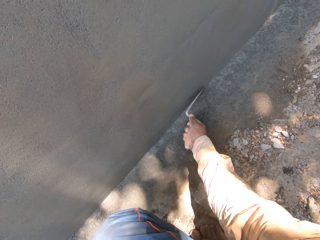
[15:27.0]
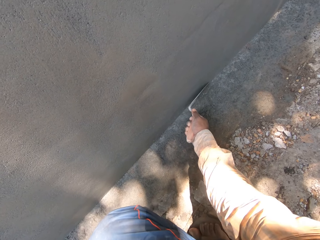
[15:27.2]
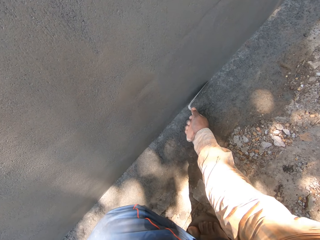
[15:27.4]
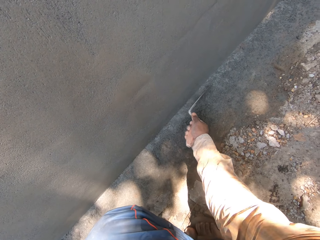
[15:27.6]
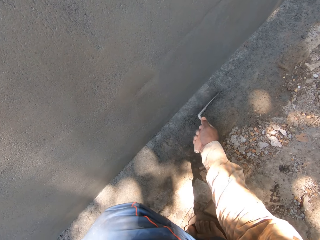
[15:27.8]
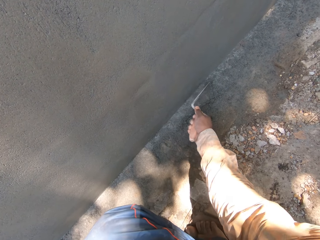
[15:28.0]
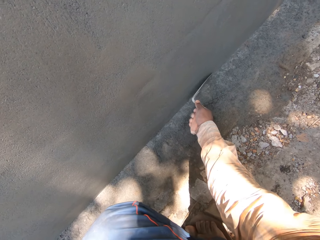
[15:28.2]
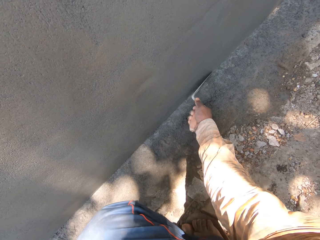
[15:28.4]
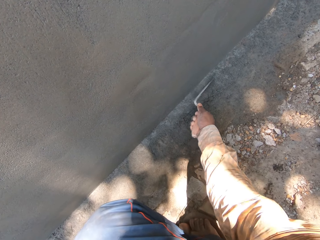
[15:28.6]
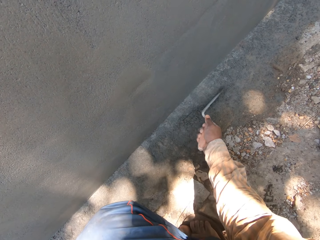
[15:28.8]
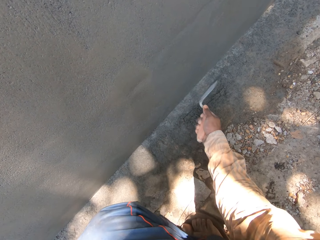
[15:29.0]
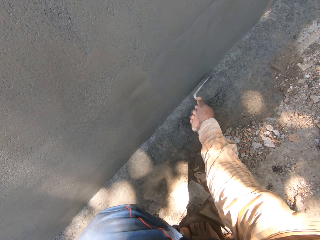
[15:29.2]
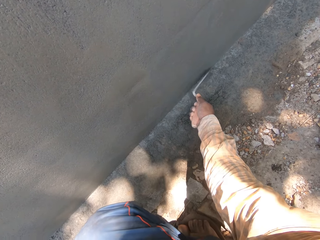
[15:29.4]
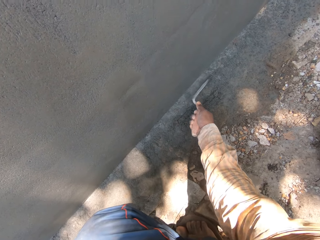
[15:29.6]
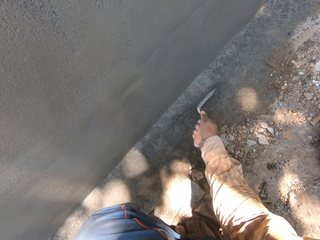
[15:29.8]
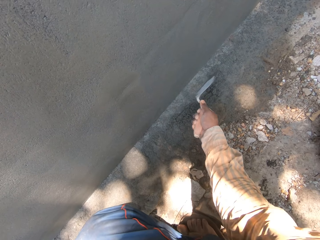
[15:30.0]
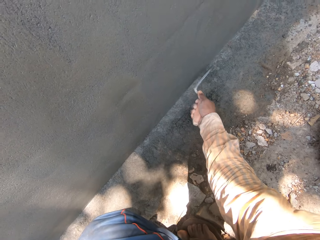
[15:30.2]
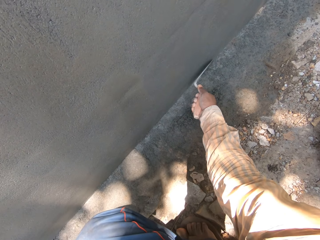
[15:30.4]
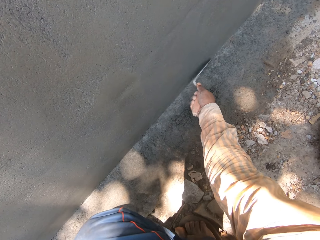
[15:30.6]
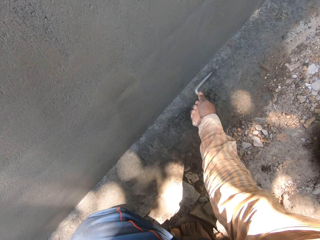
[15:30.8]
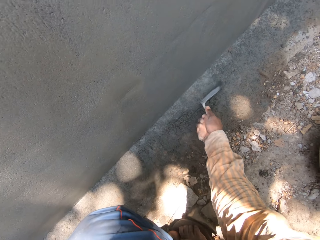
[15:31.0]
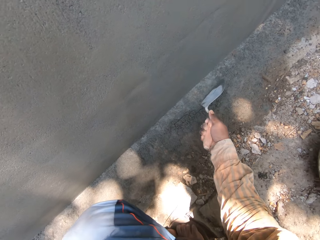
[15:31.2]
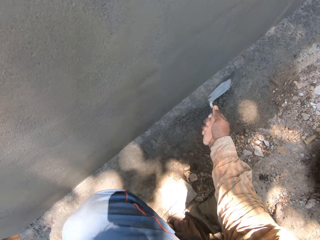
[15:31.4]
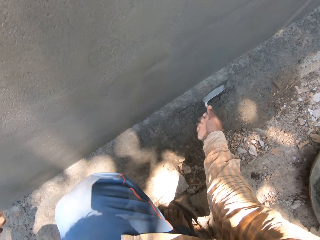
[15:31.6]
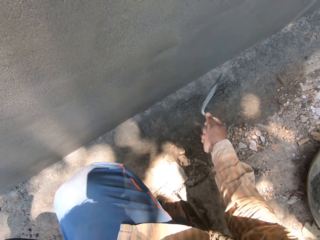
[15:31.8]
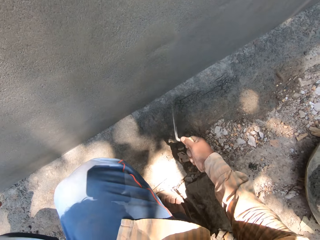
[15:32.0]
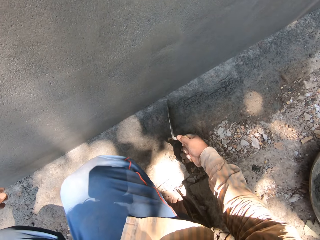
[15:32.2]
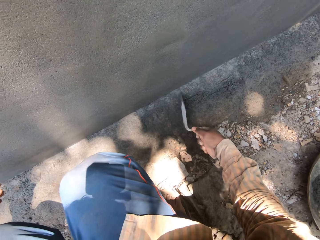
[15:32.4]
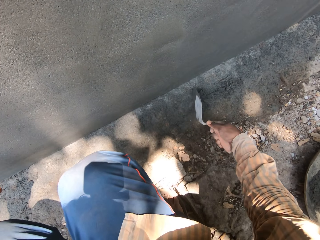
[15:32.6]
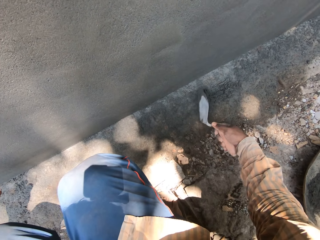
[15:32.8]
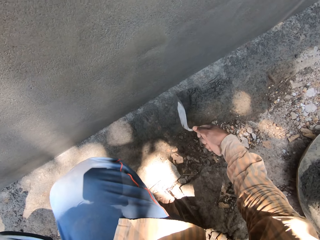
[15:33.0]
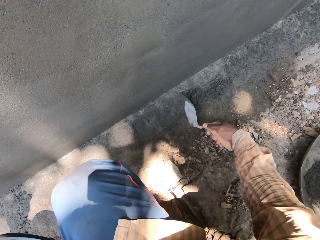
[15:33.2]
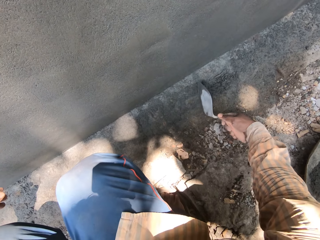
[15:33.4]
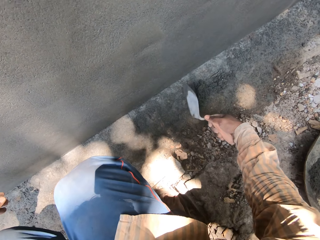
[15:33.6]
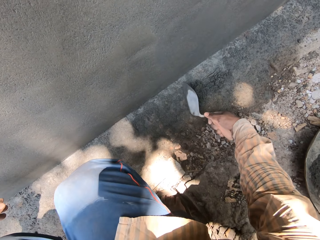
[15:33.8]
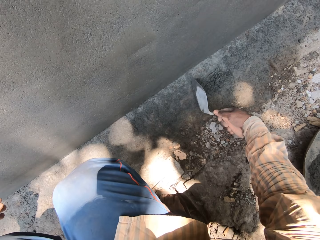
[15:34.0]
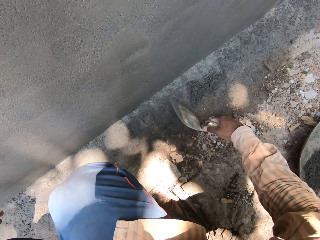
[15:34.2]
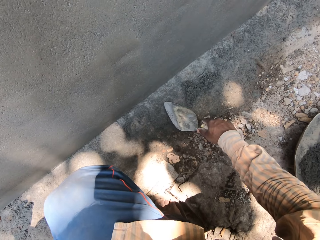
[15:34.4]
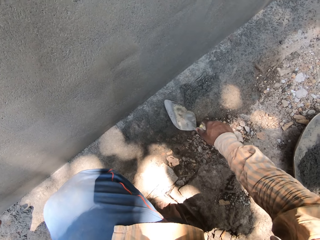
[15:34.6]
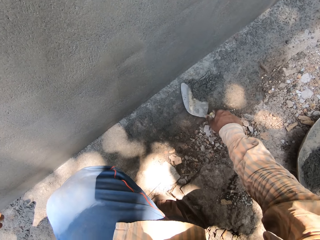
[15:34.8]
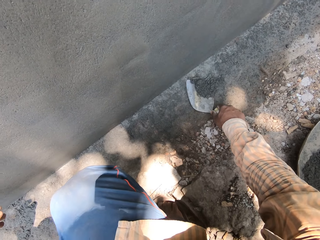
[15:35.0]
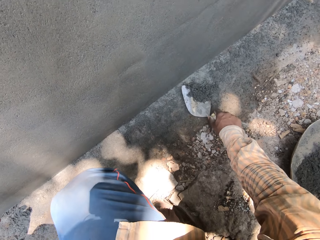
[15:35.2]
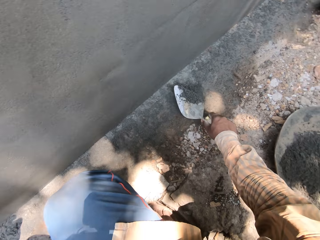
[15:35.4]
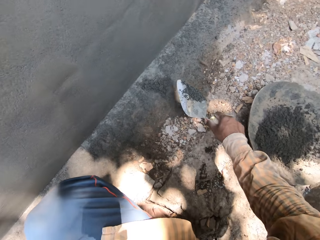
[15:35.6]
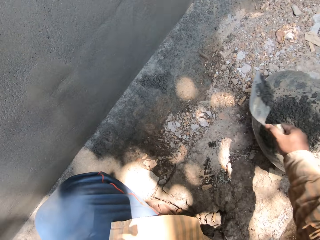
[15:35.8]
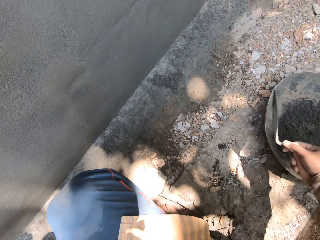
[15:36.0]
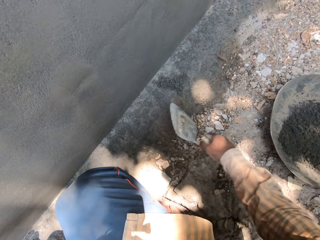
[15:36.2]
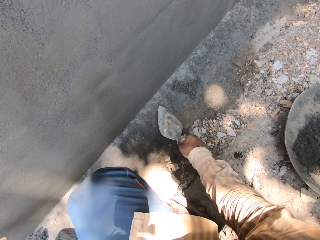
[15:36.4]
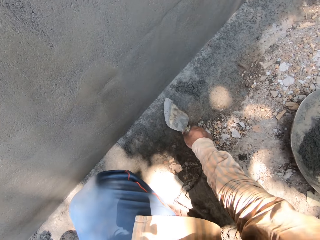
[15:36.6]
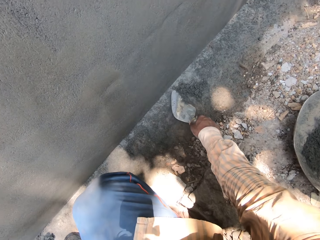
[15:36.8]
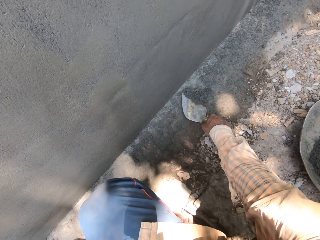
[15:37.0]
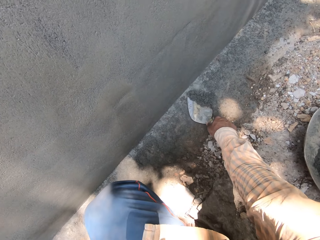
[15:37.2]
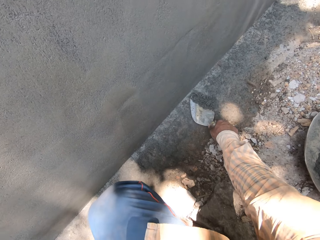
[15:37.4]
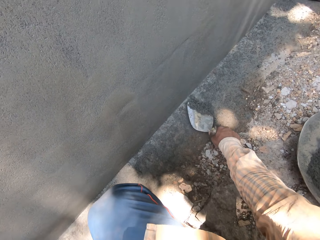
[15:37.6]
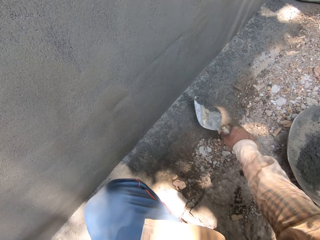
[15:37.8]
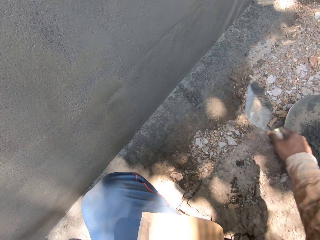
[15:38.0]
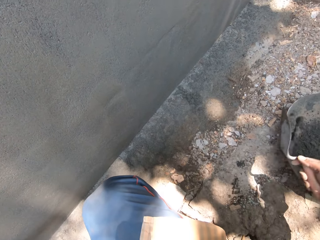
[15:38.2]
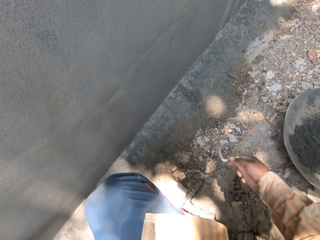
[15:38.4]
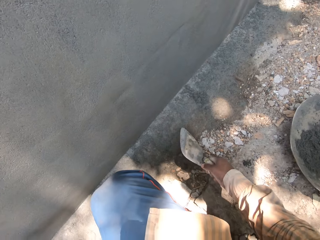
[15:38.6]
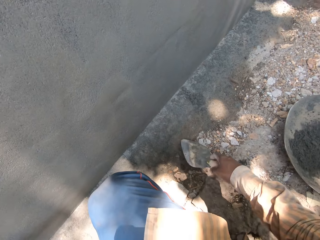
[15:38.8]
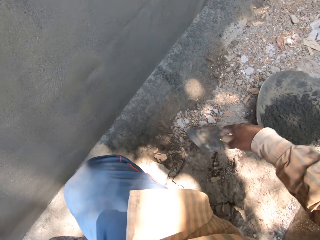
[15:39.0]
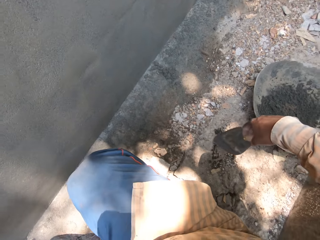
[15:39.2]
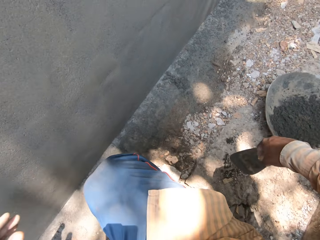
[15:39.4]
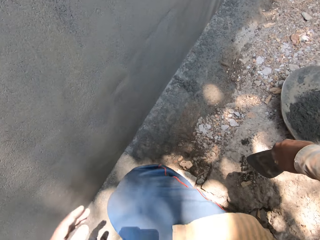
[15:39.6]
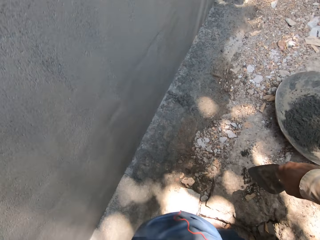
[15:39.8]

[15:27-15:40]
The camera wearer hits the trowel on the ground. He gathers the cement with the trowel. He packs the cement mortar from the ground with the hand trowel in his right hand. He pours the cement mortar in the headpan on the ground with the hand trowel in his right hand. He packs the cement mortar from the ground with the hand trowel in his right hand. He pours the cement mortar in the headpan on the ground with the hand trowel in his right hand.

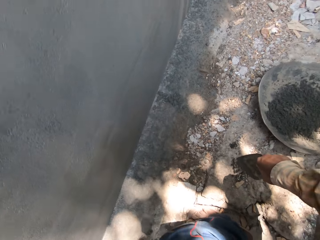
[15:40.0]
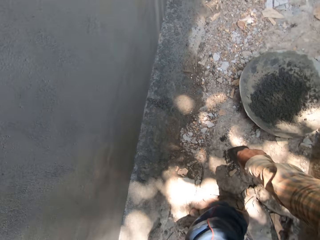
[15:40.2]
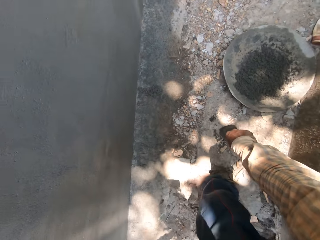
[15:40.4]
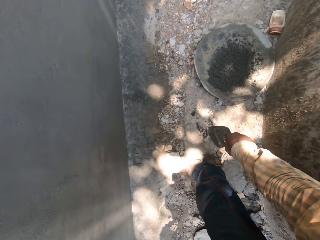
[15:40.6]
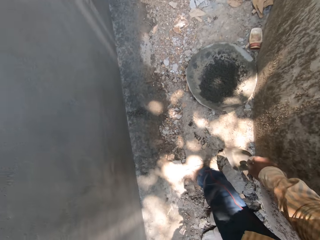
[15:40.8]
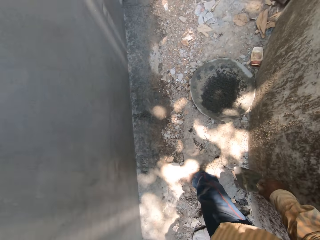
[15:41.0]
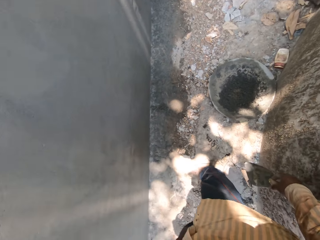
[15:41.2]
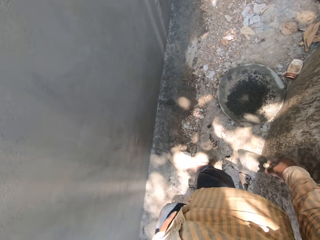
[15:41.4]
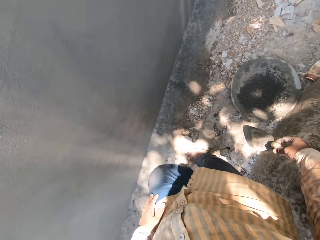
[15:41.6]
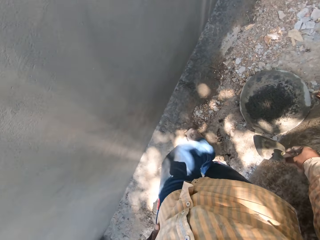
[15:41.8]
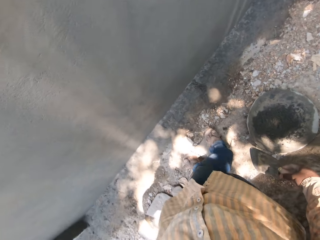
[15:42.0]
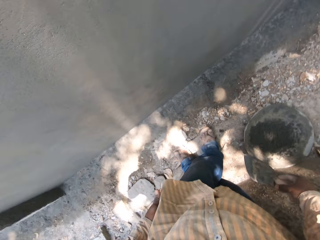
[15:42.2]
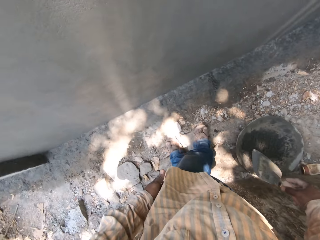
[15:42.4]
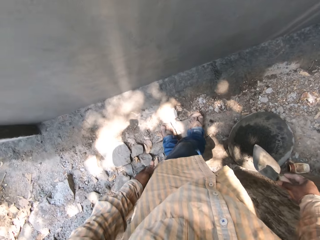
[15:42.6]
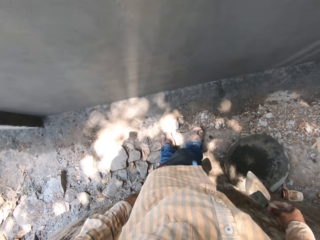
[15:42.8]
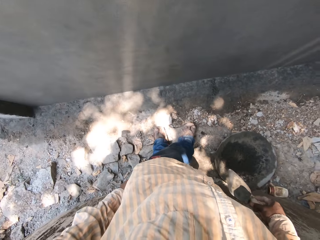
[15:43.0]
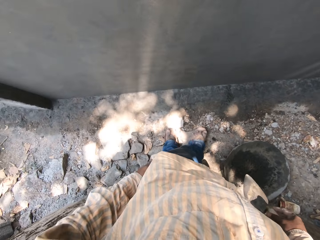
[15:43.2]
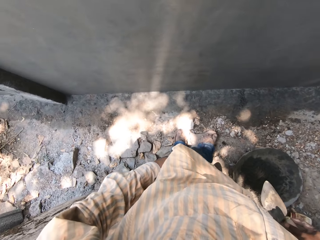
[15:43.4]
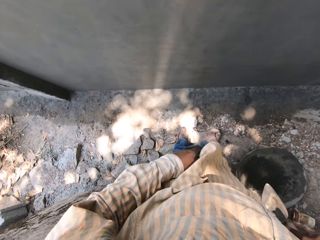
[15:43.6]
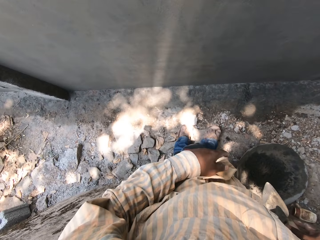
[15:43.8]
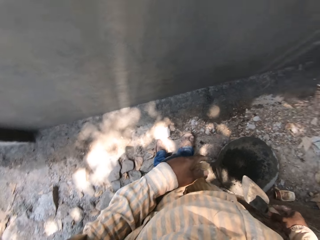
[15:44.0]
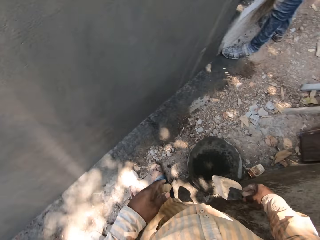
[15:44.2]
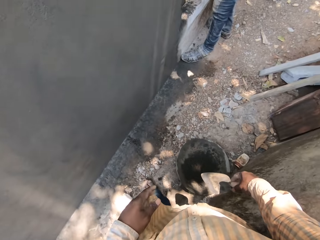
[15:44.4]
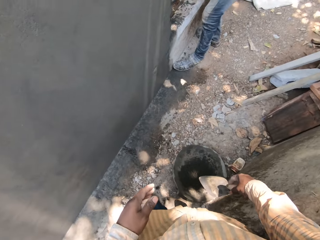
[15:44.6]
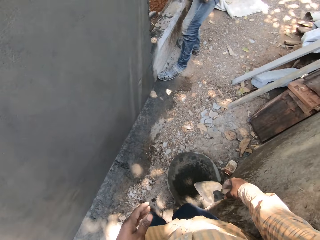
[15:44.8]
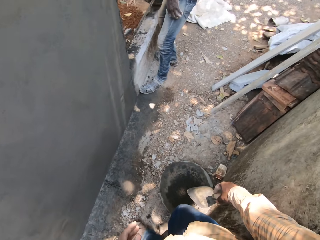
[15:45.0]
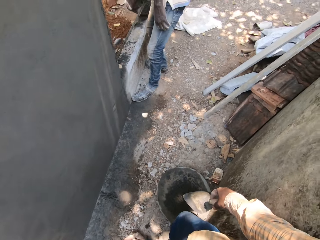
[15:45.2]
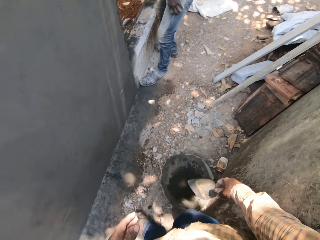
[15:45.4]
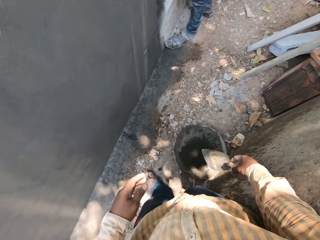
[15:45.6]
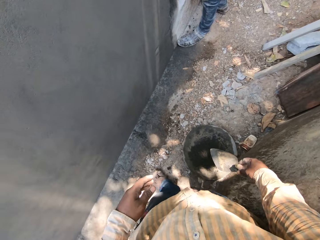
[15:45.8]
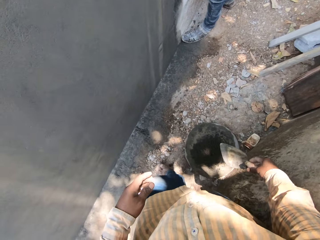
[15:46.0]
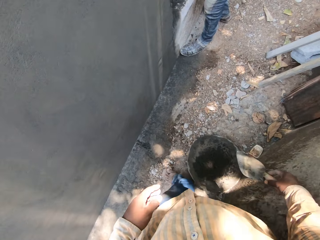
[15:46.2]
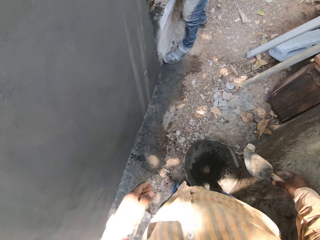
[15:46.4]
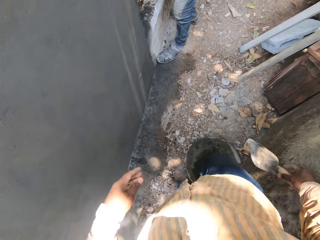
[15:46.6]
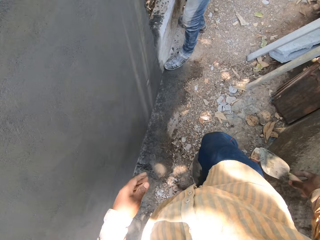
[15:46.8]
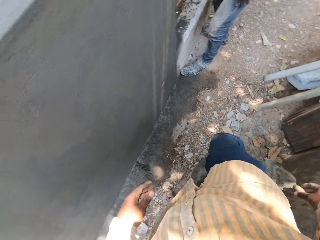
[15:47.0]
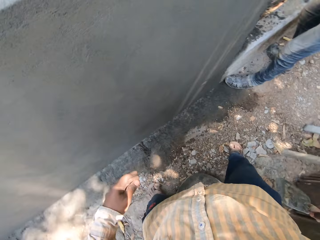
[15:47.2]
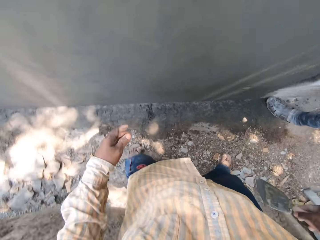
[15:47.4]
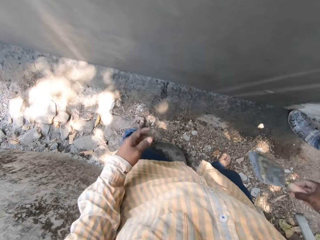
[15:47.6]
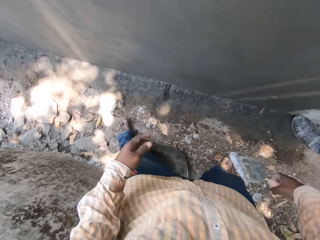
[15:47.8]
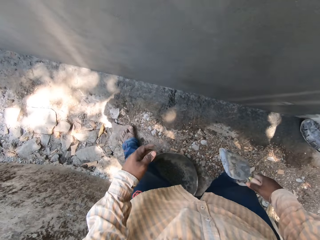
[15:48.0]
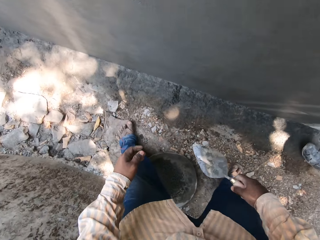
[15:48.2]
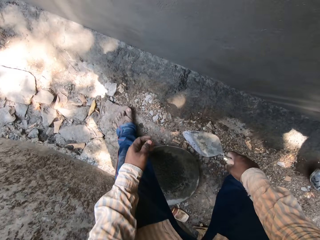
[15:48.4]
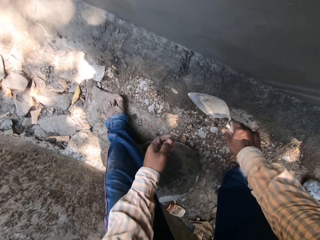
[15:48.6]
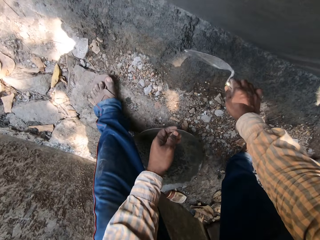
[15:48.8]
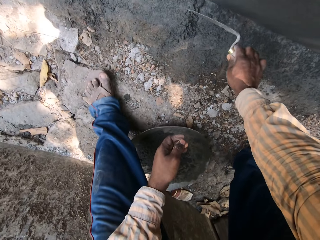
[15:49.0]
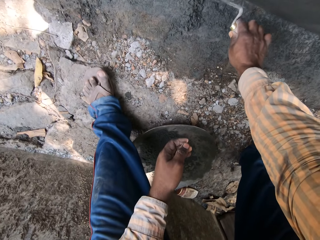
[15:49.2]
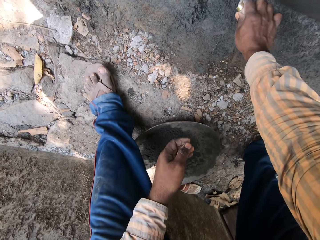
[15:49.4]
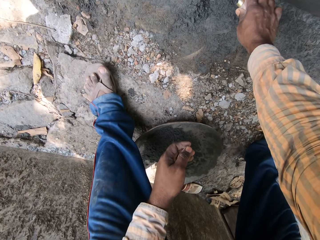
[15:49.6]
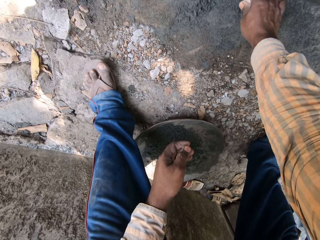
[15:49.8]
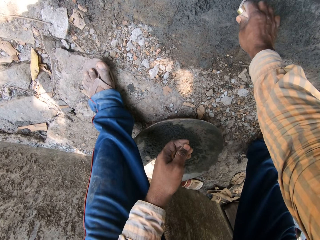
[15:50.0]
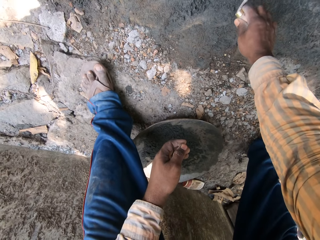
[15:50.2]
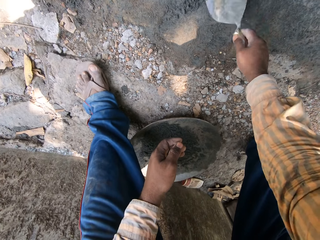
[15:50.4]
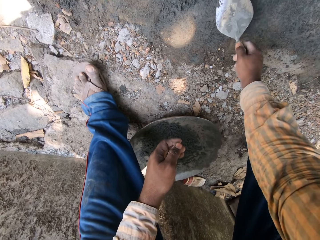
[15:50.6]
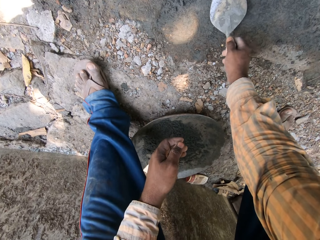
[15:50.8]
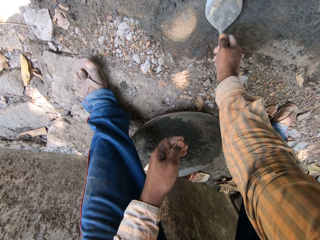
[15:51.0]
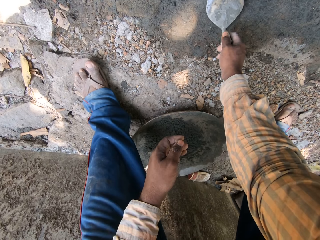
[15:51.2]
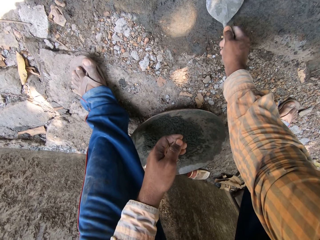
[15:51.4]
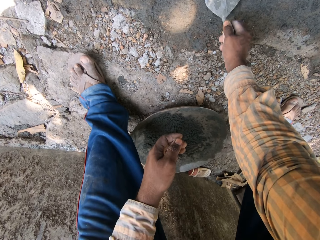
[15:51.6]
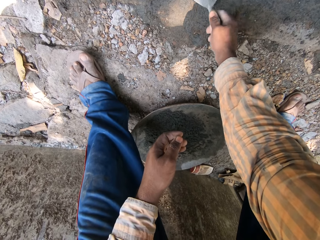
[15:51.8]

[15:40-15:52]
The camera wearer stands up, crosses his legs and inspects the wall. He moves towards a man. He bends towards the ground. He packs some cement mortar from the ground with the hand trowel in his right hand.
